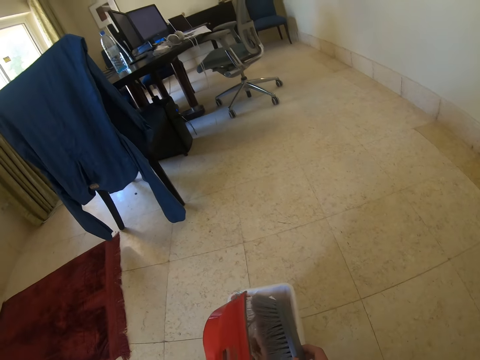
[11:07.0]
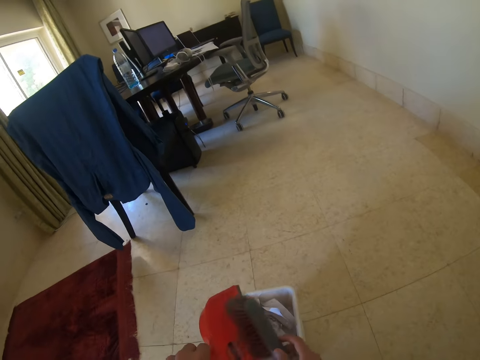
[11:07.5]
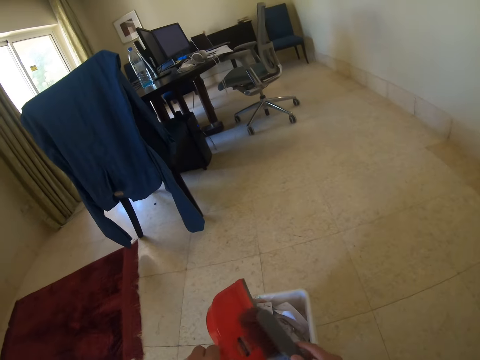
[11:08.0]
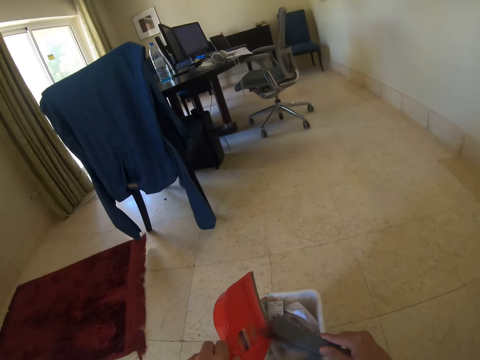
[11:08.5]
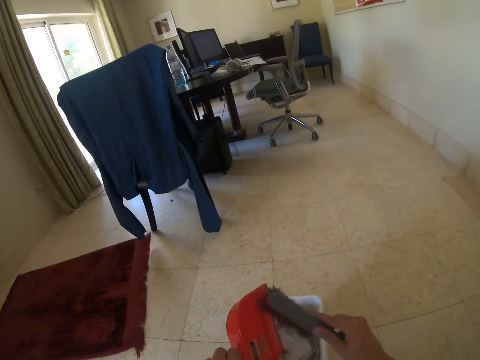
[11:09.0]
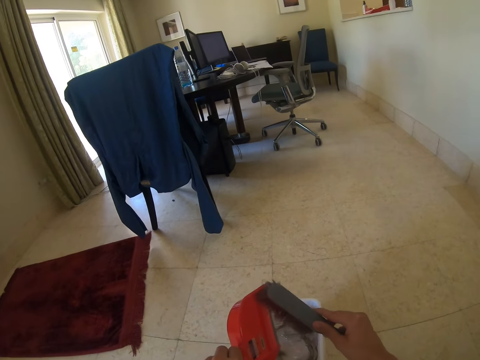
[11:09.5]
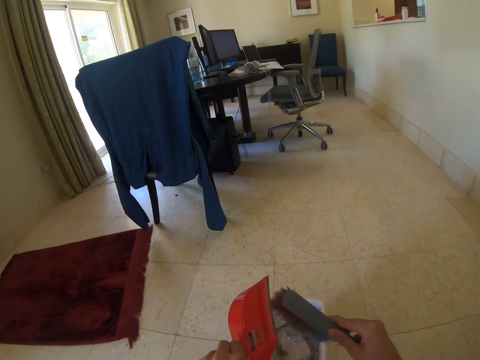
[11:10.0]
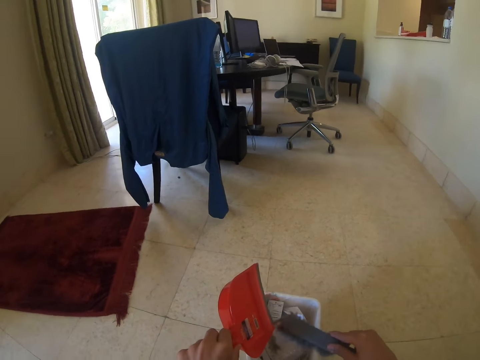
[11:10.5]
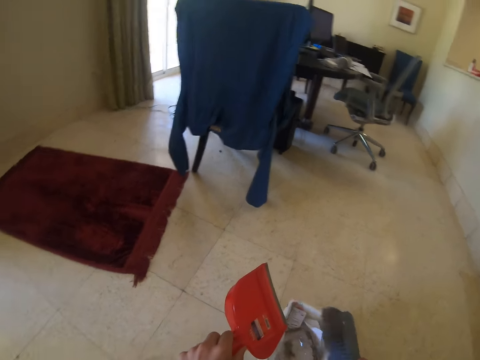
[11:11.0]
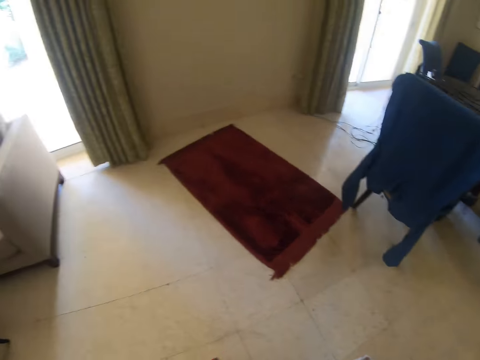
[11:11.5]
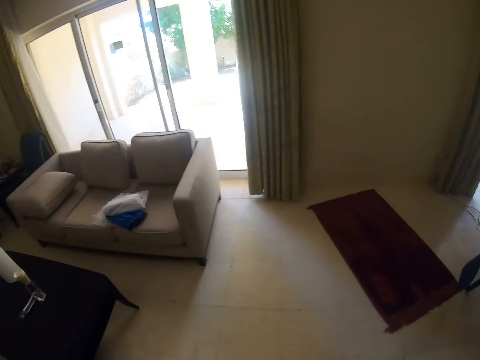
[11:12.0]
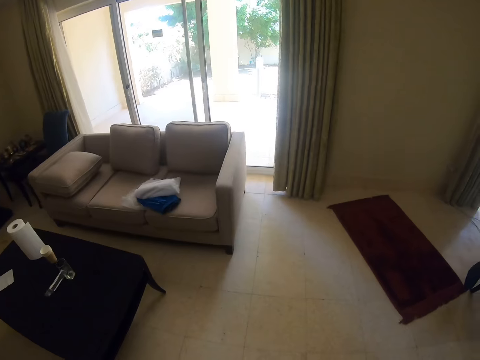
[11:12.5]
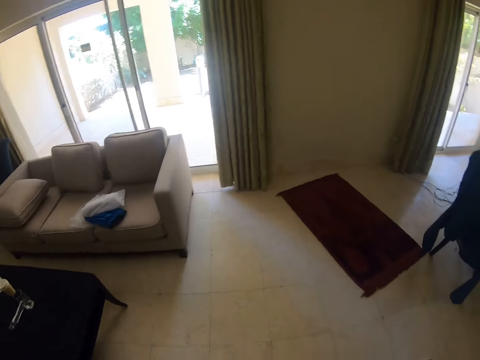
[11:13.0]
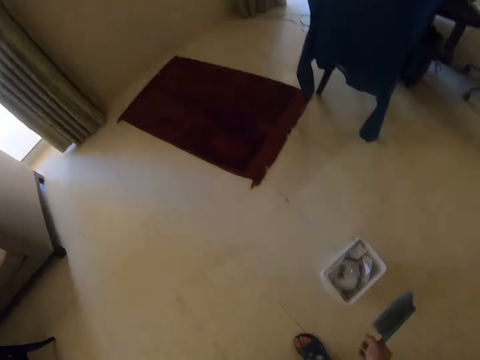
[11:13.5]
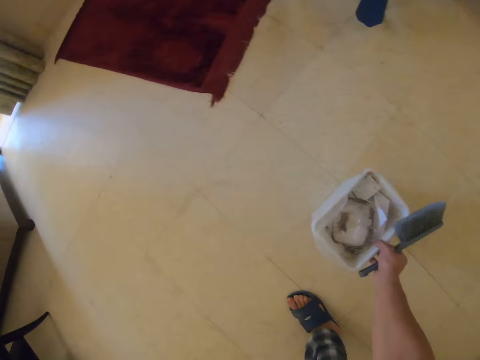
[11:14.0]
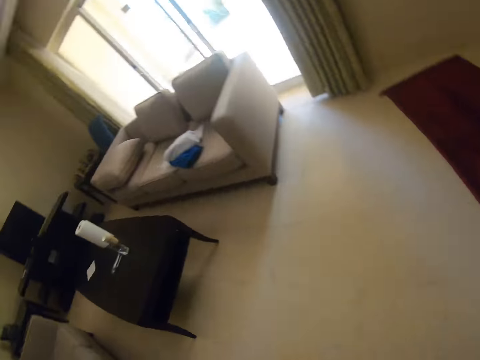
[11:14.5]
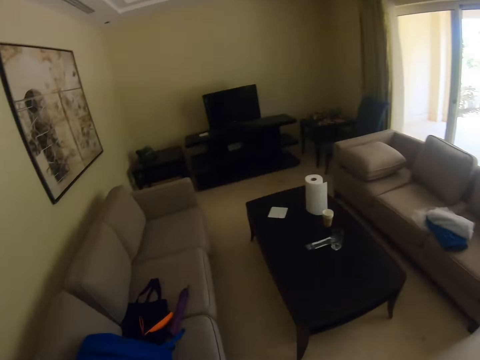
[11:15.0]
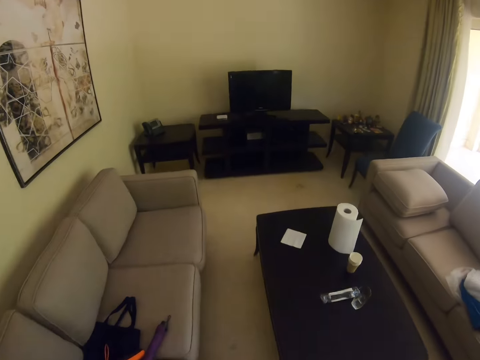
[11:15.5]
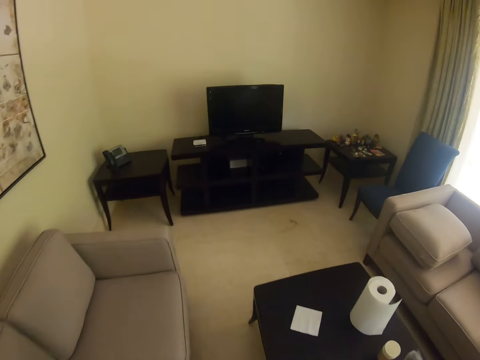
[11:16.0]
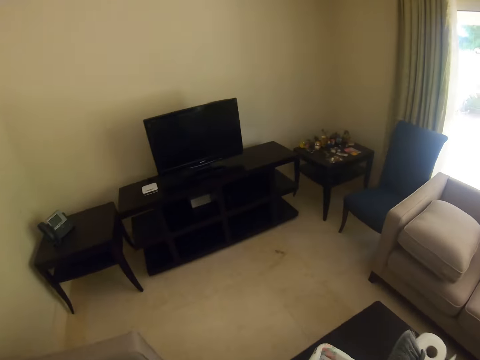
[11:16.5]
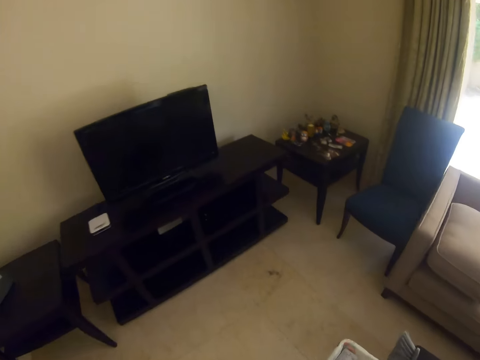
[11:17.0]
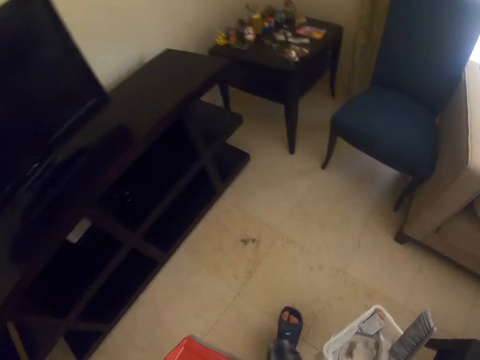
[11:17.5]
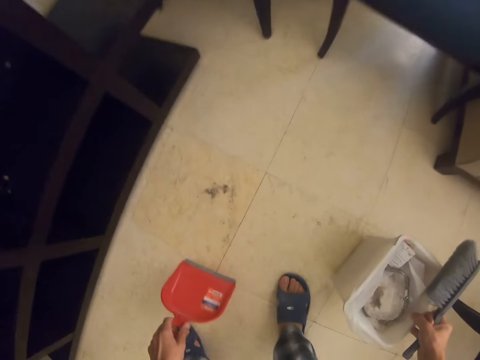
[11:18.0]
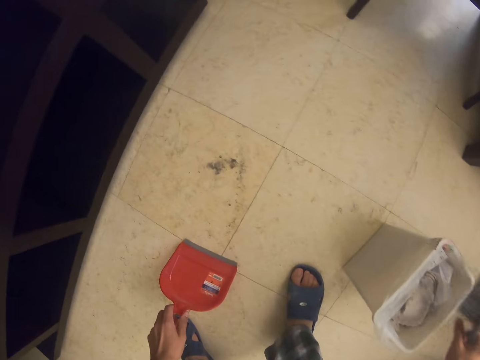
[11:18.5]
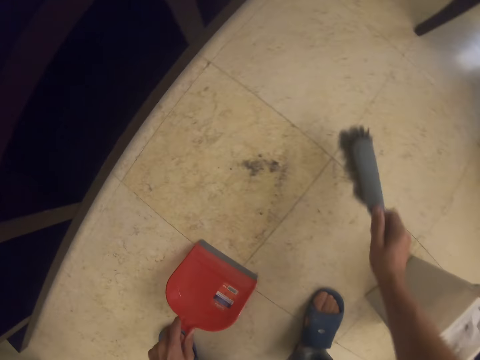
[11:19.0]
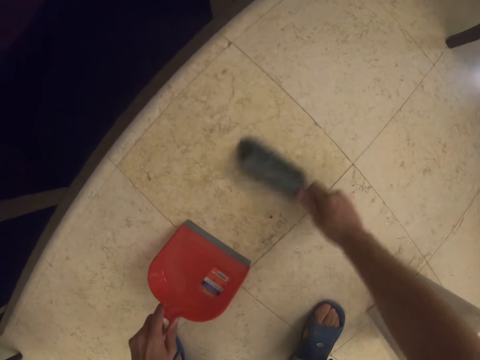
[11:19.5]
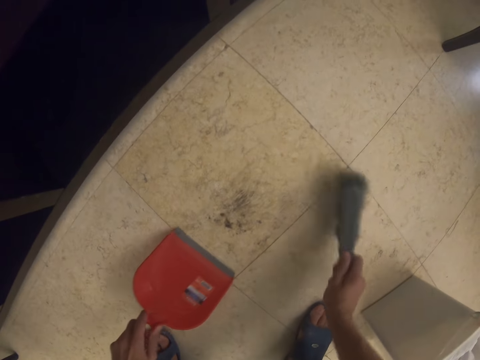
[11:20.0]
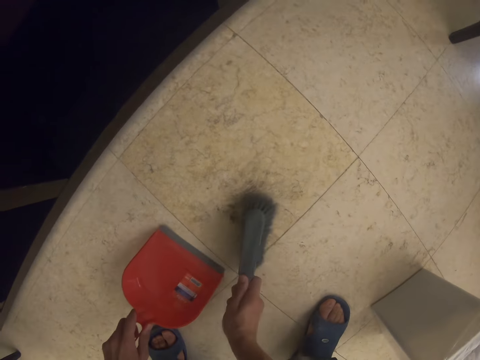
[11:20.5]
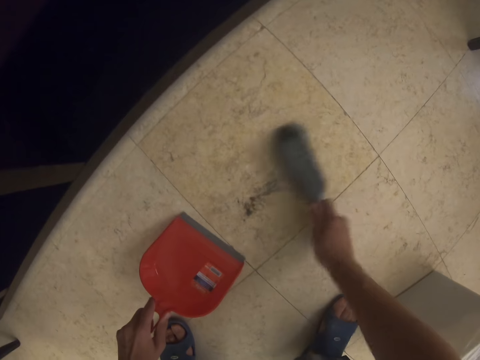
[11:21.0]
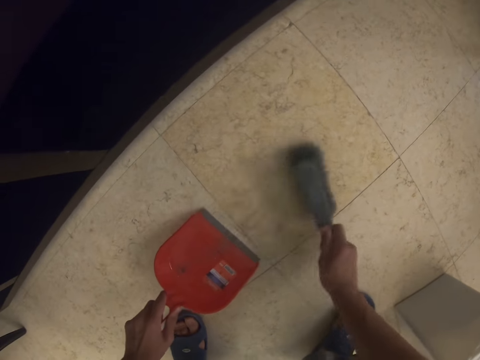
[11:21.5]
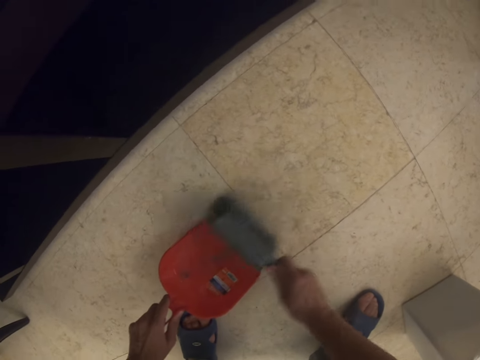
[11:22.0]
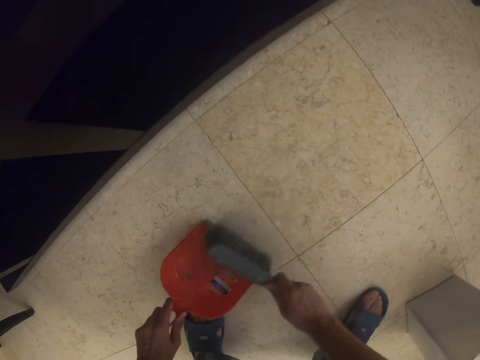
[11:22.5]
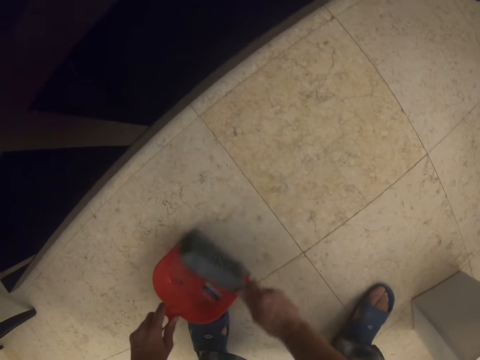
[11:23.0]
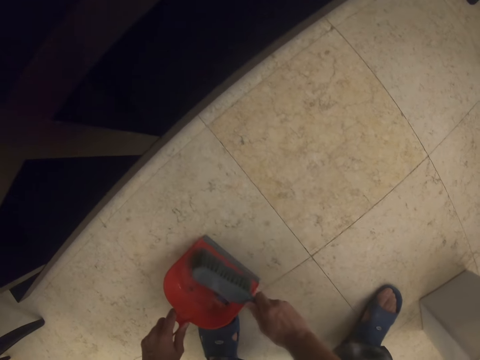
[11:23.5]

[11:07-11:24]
The camera wearer hits the dustpan on the dustpan. They walk around in the house. They pick the dirt trash from the floor. They collect the dirt from the floor with a dustpan.

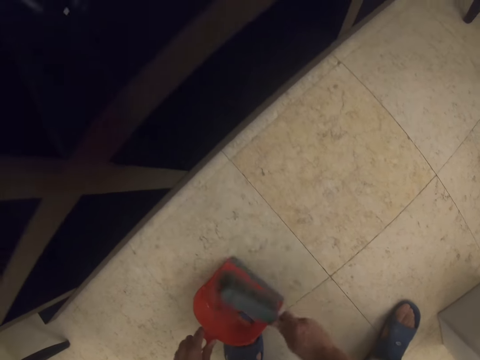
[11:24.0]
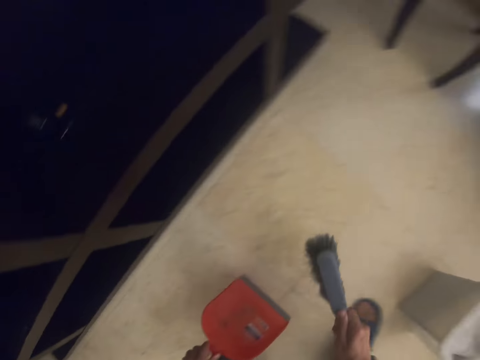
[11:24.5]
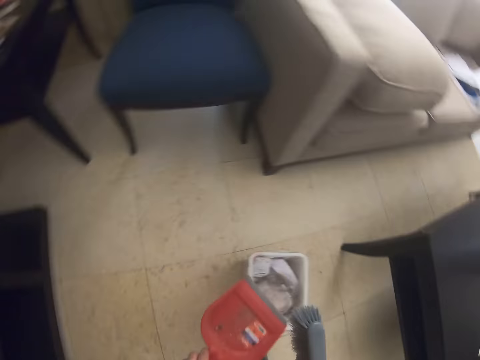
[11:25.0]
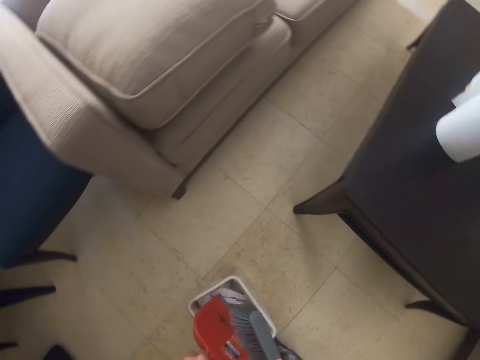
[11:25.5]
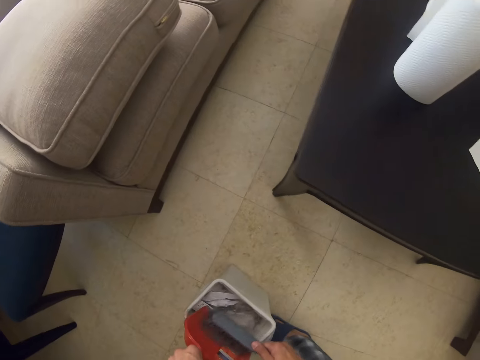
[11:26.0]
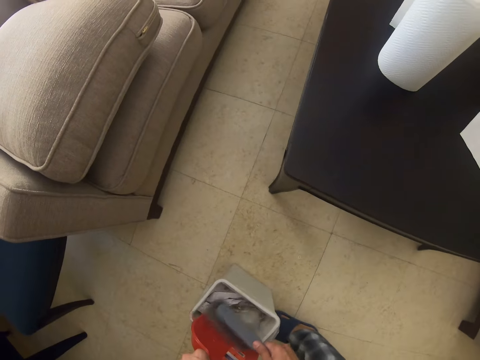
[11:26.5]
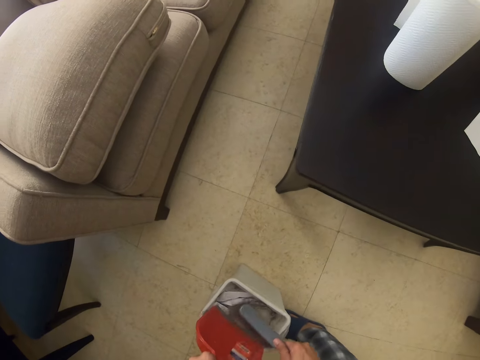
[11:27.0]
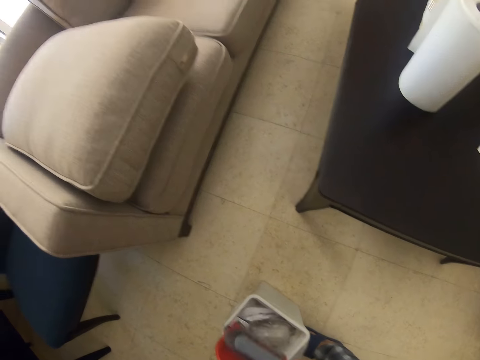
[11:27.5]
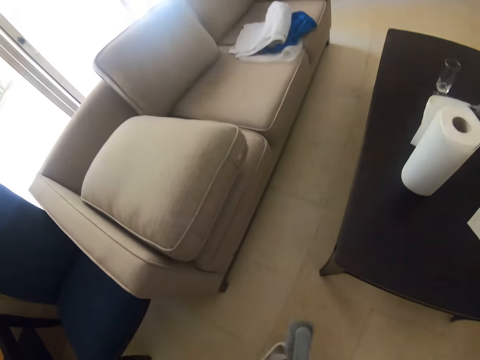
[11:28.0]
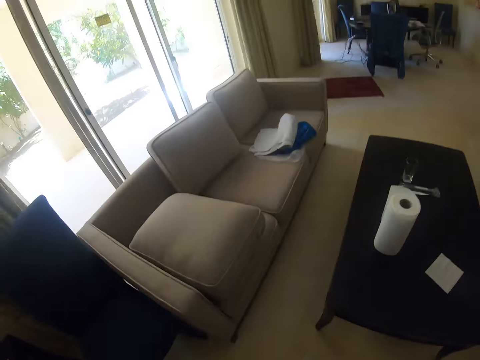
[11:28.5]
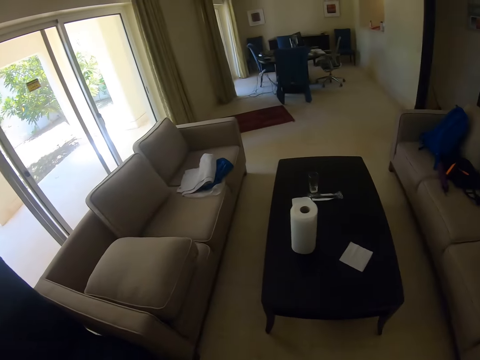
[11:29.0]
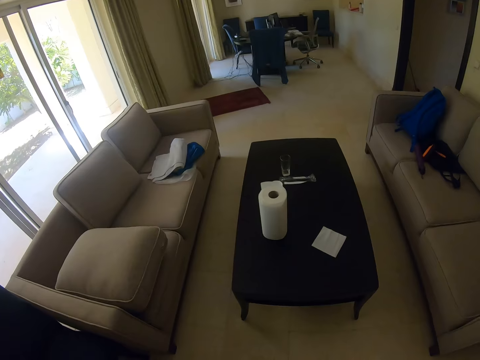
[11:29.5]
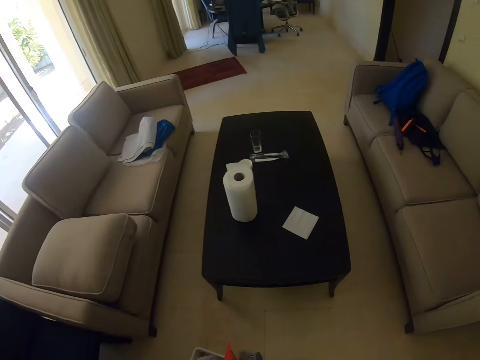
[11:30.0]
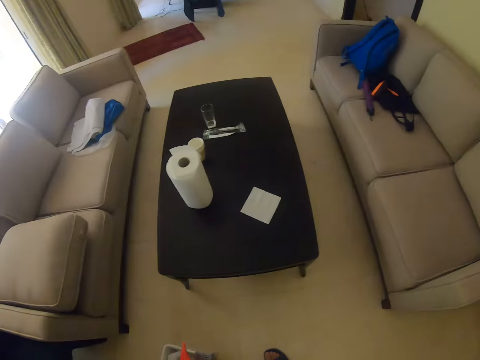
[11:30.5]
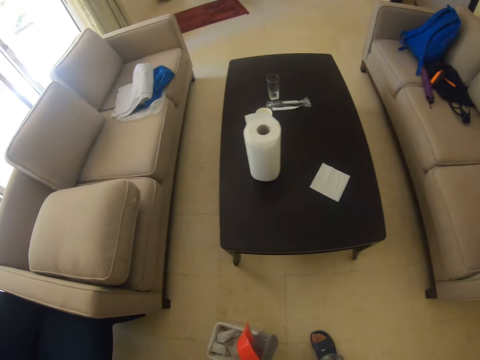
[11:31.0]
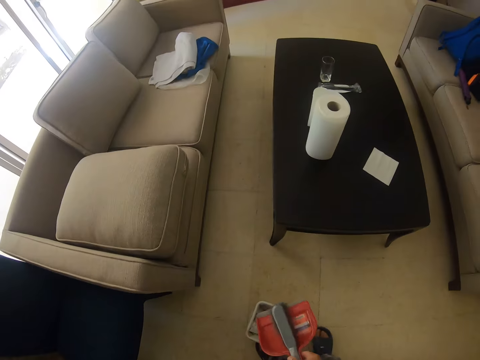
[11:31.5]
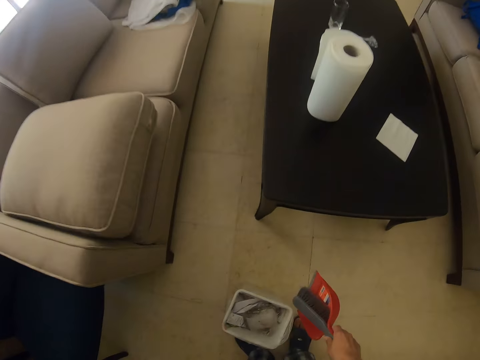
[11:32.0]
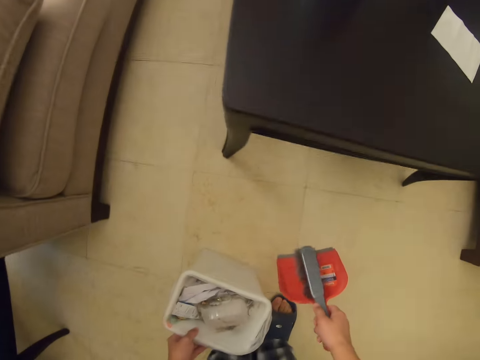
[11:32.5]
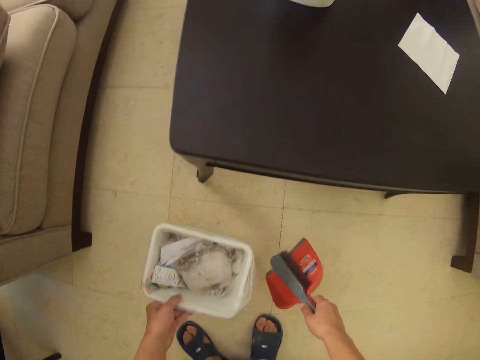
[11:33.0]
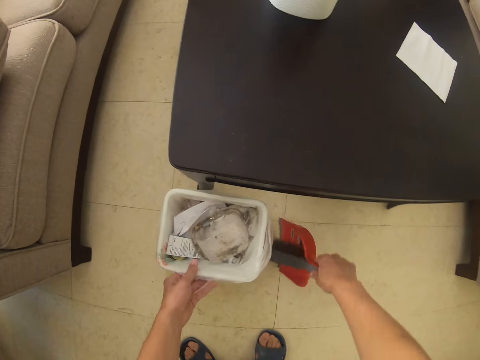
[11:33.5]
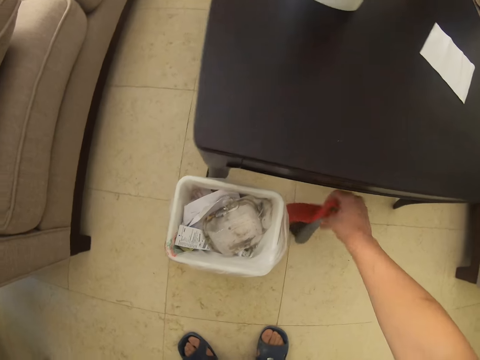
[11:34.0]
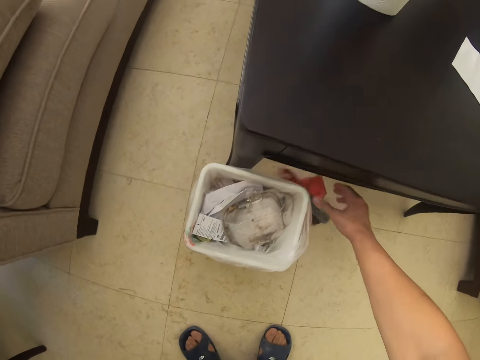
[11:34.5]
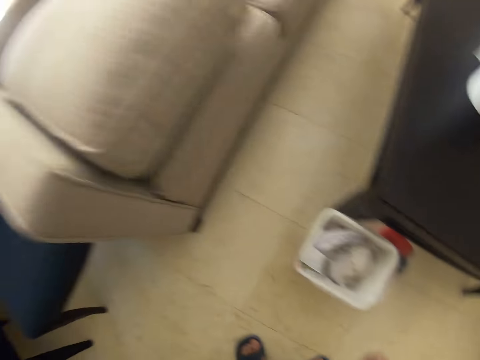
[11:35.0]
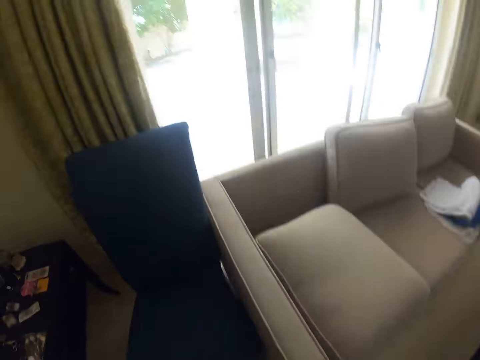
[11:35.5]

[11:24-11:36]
The camera wearer puts the dirt in the dirt trash. They stare around the house. They put the plastic trash scooper and floor brush on the floor next to the table.
